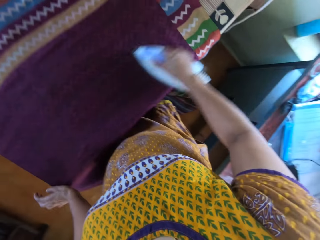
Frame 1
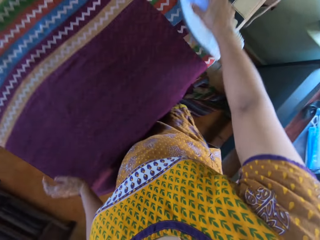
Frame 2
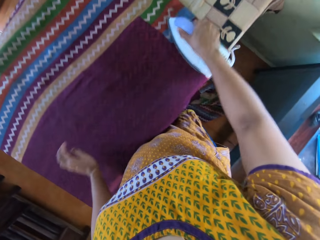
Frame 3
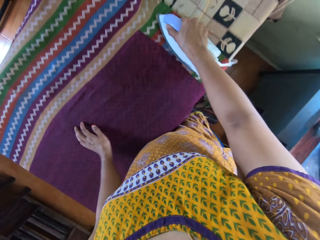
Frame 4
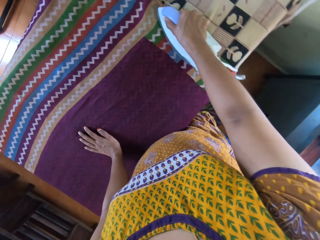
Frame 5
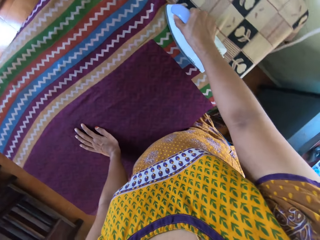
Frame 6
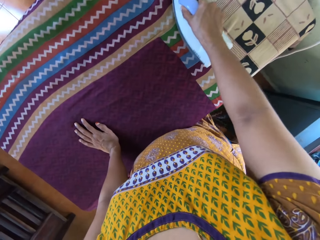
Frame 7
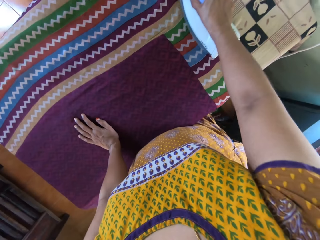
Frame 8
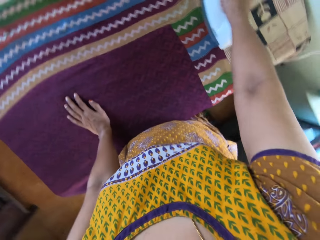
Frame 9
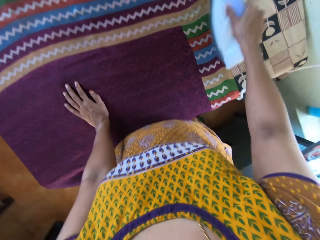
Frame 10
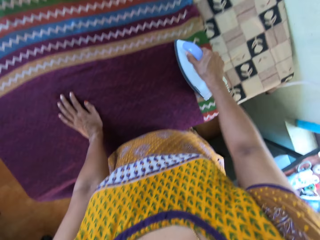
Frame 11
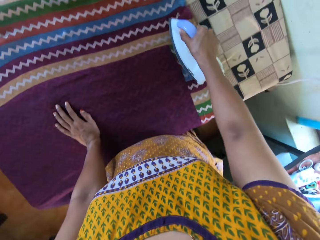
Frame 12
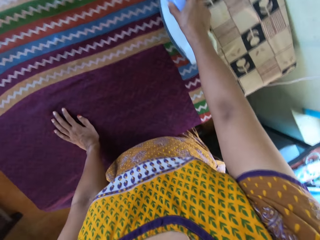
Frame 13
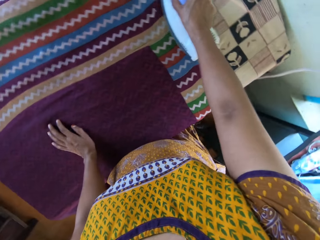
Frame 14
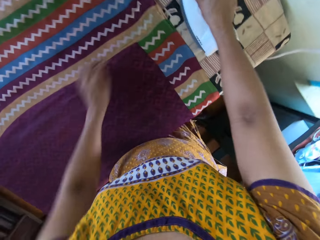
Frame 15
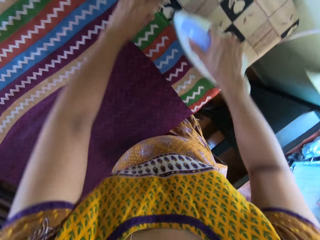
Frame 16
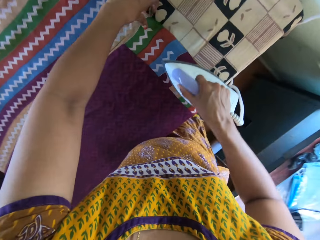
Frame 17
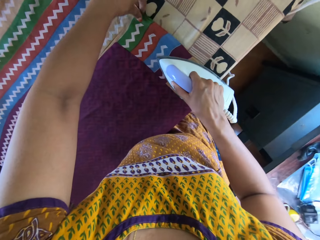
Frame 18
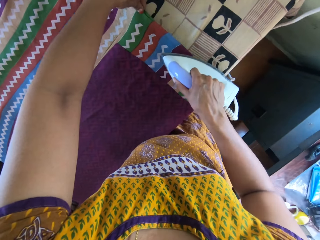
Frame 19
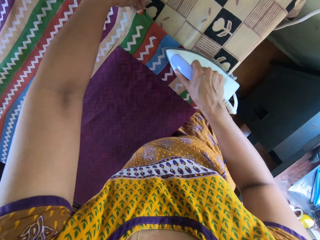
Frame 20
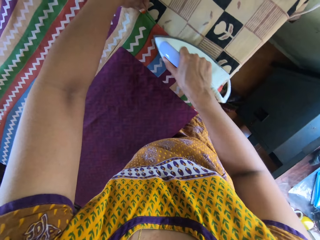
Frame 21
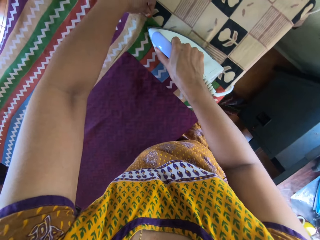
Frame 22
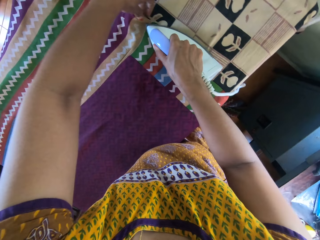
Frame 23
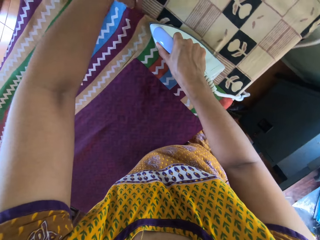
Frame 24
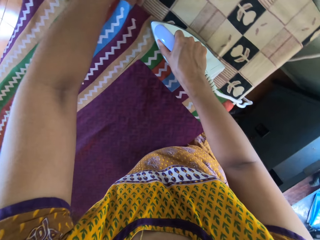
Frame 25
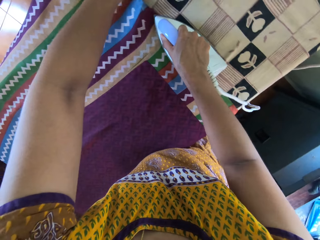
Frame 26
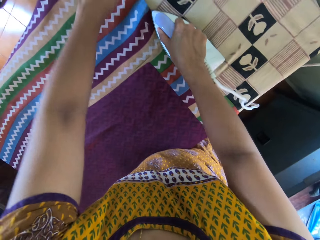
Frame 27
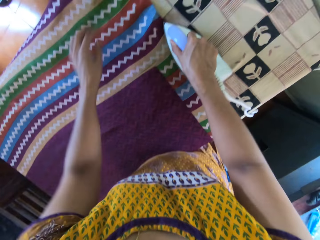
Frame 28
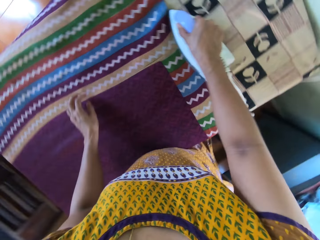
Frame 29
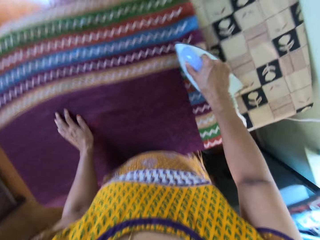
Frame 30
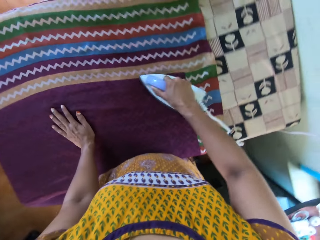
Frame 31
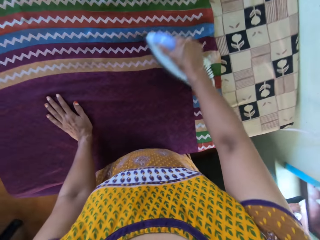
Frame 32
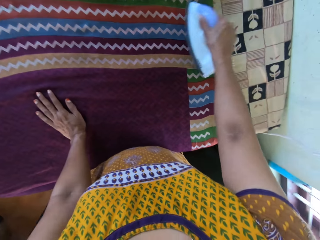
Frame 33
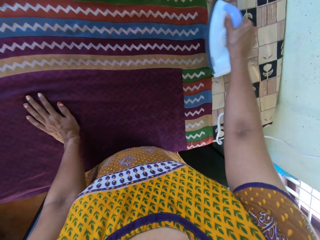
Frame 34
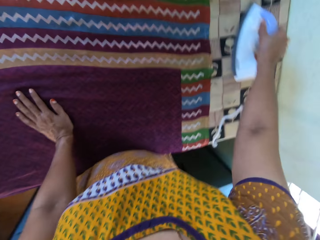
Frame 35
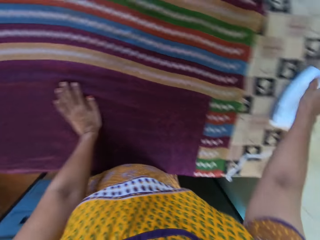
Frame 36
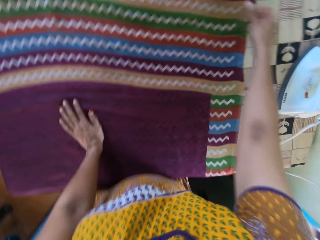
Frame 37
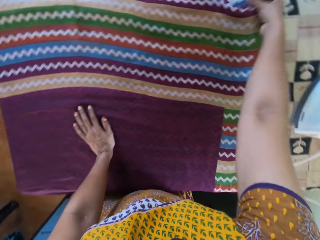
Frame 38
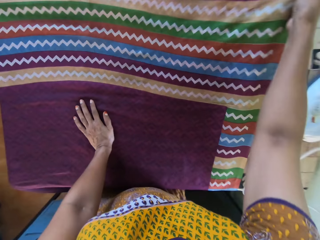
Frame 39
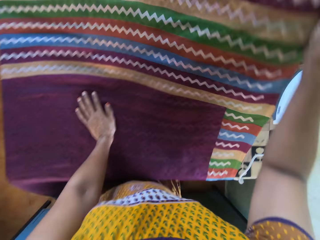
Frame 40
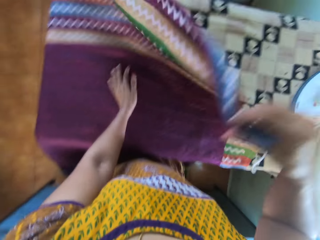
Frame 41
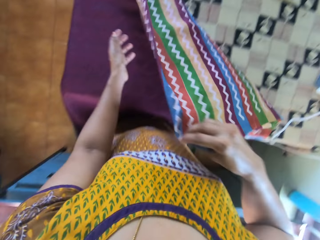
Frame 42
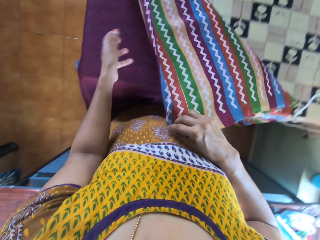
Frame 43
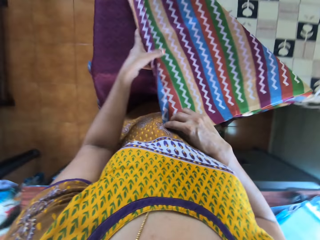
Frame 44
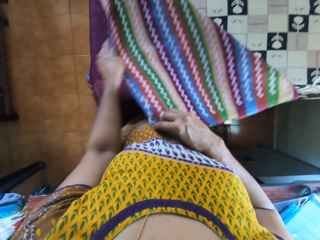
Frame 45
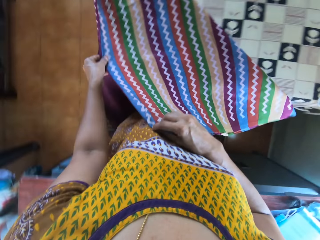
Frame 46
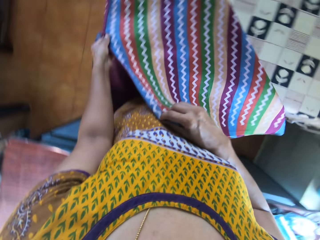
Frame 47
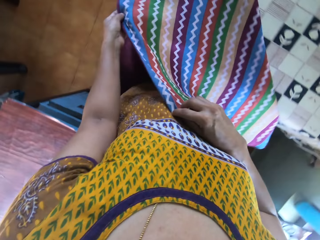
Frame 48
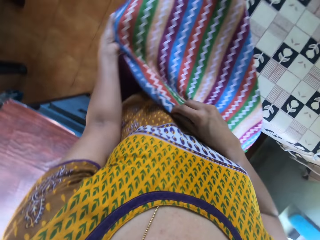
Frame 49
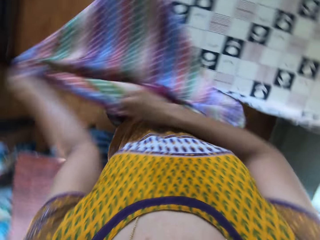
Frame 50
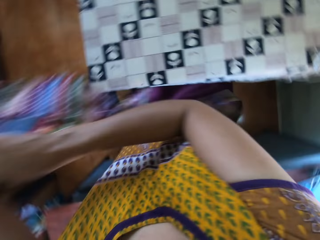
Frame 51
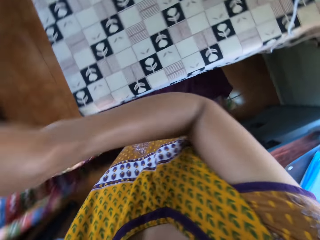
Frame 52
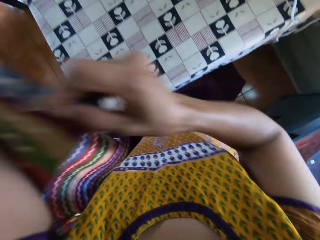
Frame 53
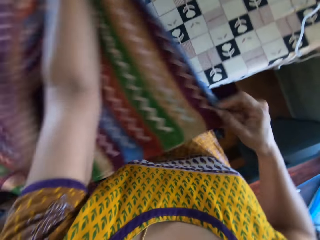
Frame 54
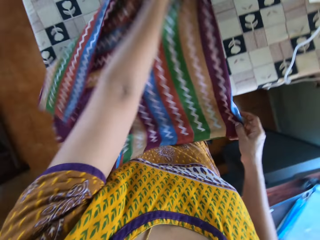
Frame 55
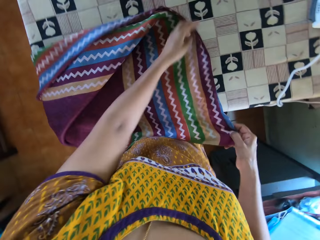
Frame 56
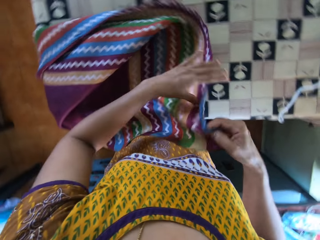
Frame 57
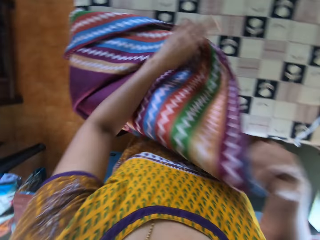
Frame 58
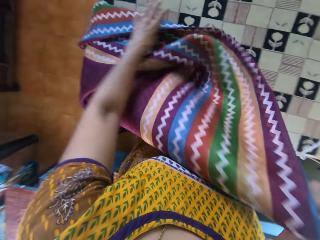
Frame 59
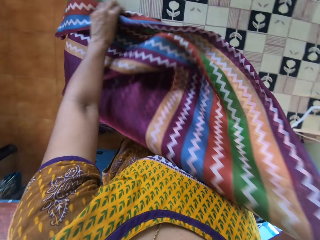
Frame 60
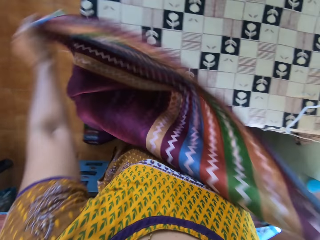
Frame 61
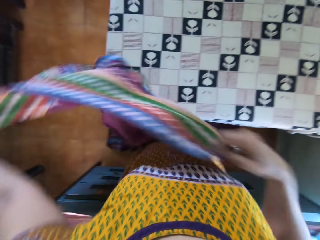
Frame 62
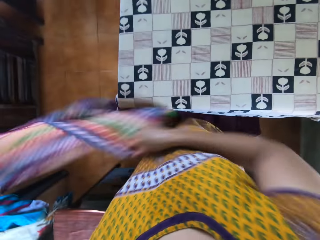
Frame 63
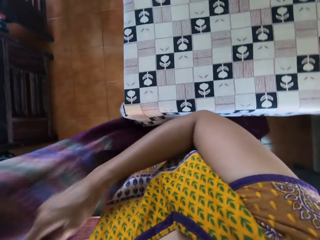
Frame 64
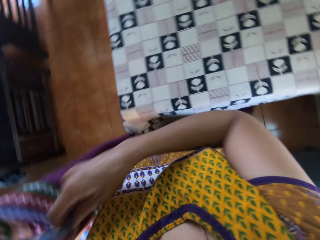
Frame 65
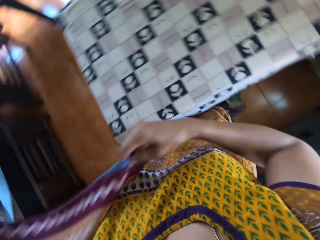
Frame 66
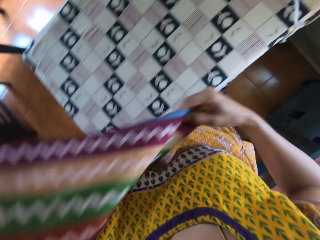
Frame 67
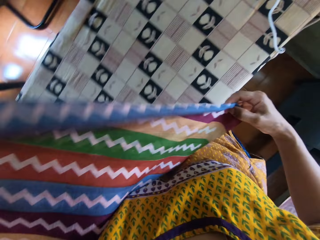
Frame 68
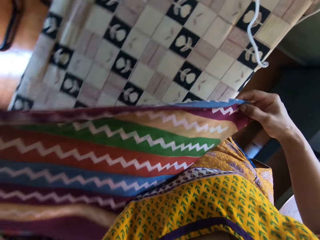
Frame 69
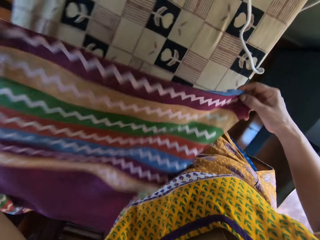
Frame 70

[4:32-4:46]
The camera wearer adjusts the fabric on the table with her left hand. She irons the fabric with an iron box. She irons the fabric with the iron box again. She drops the electric iron on the table with her right hand. She folds the fabric. She adjusts the fabric on the table with both hands. She lifts the fabric, puts the fabric on the table and lifts the fabric.

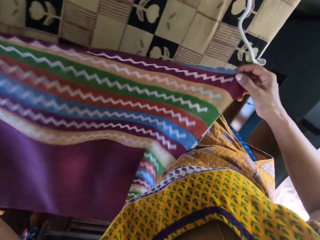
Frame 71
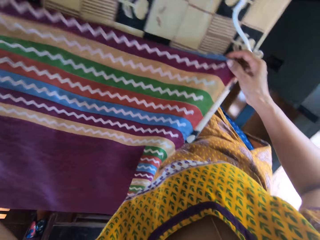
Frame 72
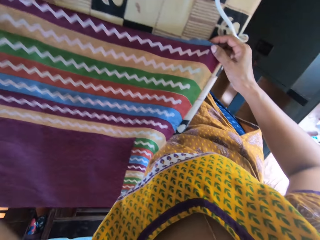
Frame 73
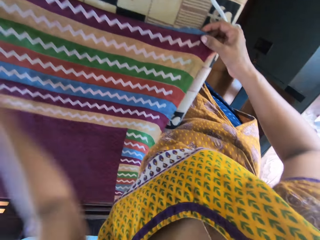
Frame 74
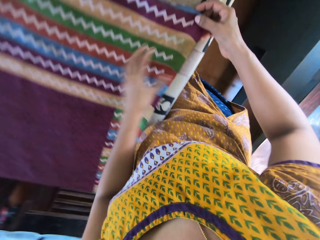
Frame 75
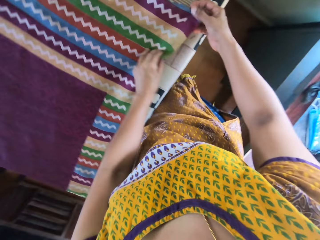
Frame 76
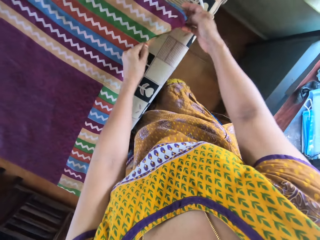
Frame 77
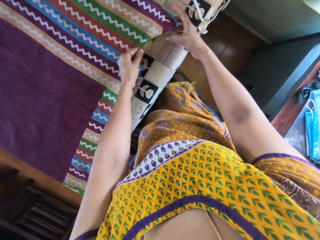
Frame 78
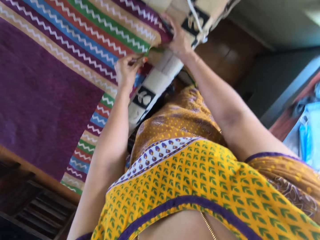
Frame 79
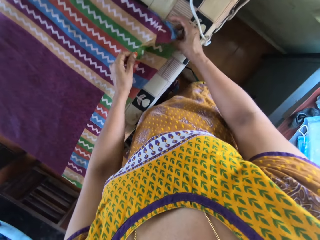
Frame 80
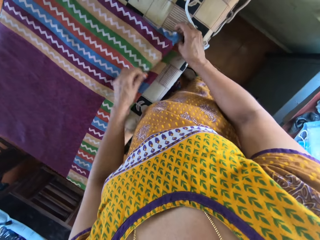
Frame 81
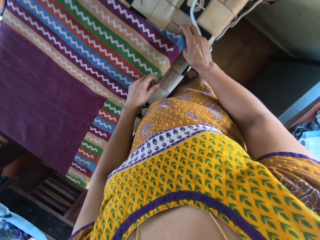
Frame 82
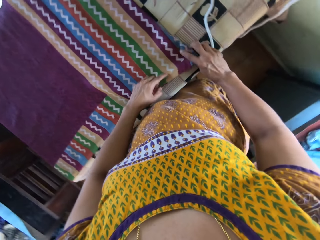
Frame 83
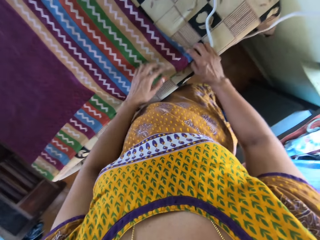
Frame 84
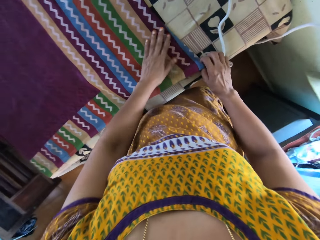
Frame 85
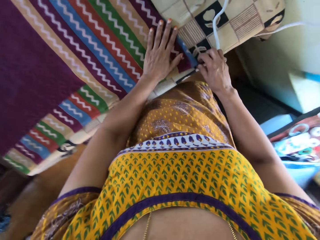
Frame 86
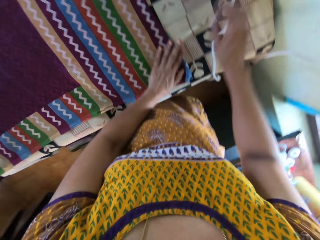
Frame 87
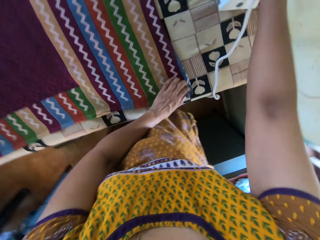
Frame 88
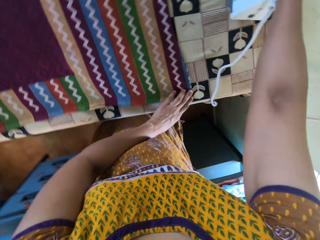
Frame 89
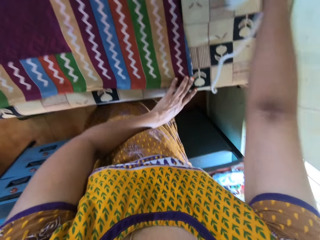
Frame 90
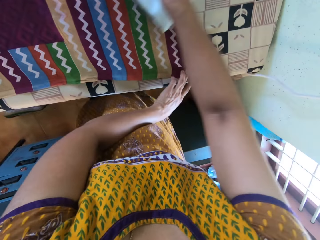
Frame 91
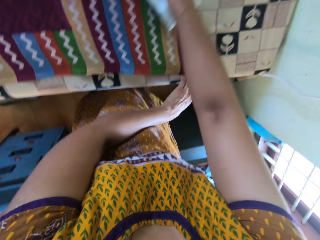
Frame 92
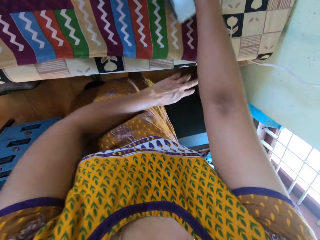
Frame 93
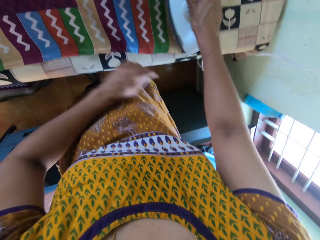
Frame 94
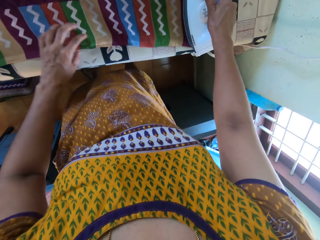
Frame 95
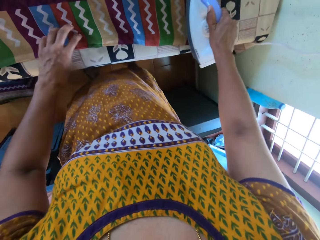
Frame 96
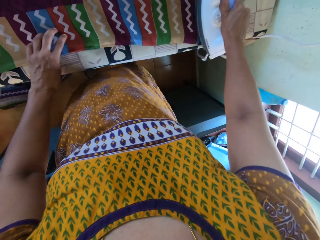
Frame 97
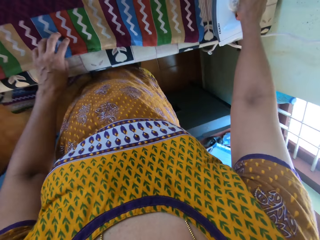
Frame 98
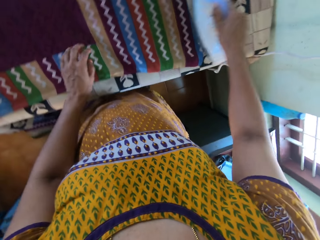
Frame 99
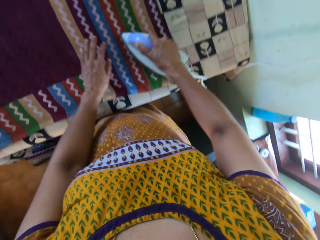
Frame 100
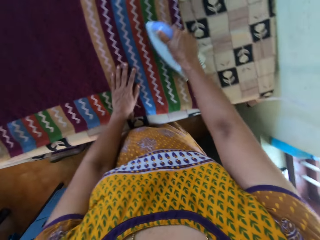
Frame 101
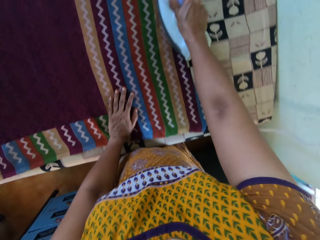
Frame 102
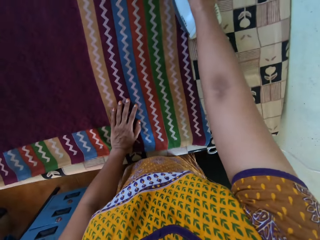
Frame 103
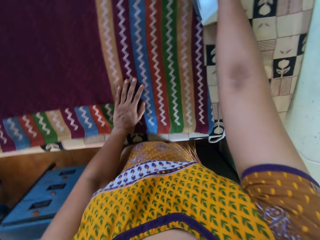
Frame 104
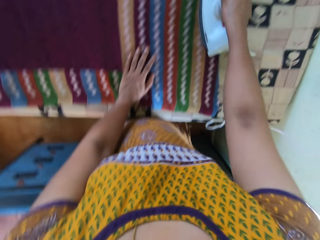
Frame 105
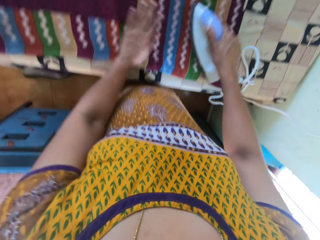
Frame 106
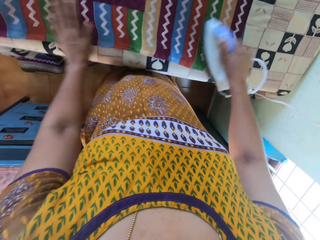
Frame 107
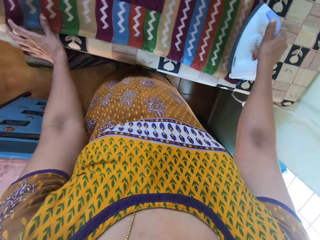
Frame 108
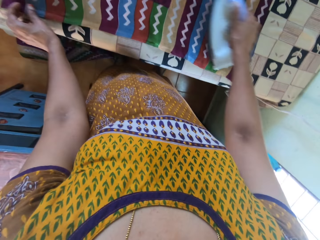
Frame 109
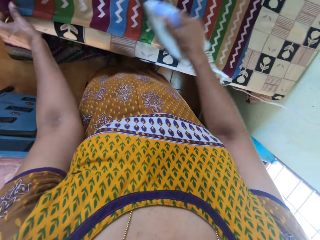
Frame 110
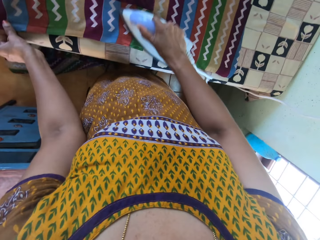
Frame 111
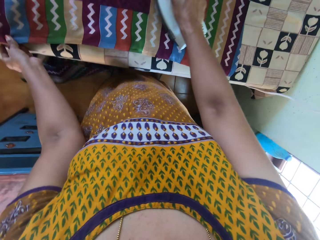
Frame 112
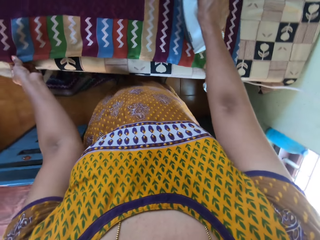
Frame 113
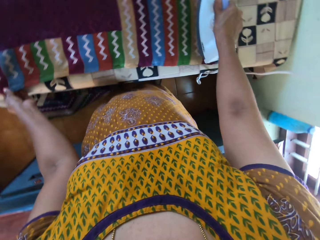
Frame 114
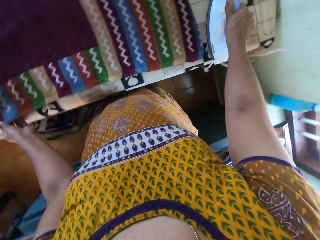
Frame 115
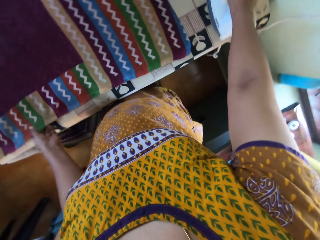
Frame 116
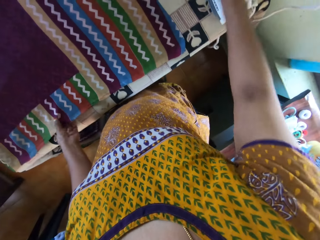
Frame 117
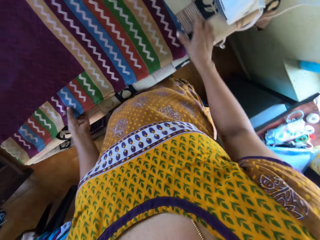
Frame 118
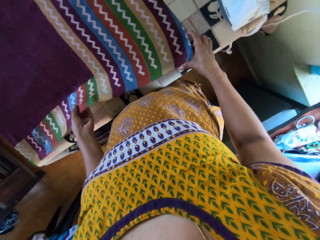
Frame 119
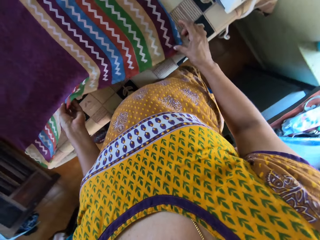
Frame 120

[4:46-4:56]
The camera wearer puts a sari on the table. She picks the pressing iron from the table with her right hand. She smoothens the piece of cloth on the table with the pressing iron in her right hand. She moves her left hand around the piece of cloth on the table. She drops the pressing iron on the table with her right hand.
